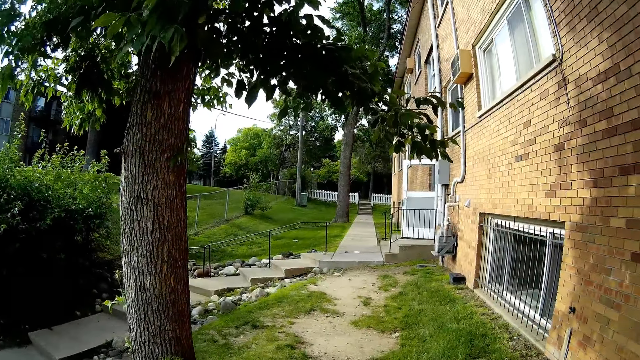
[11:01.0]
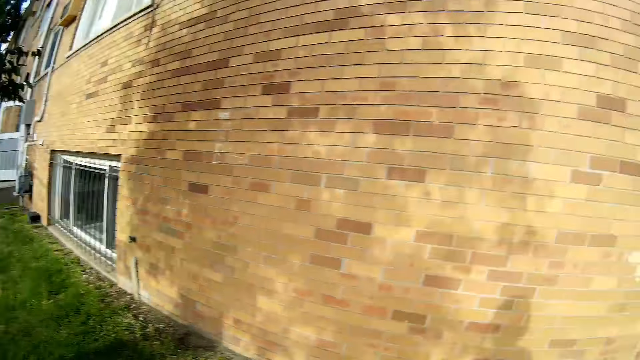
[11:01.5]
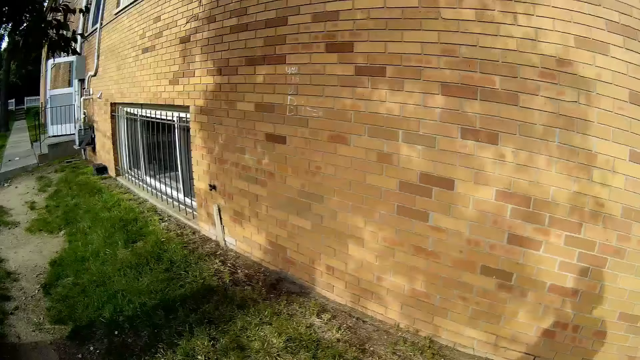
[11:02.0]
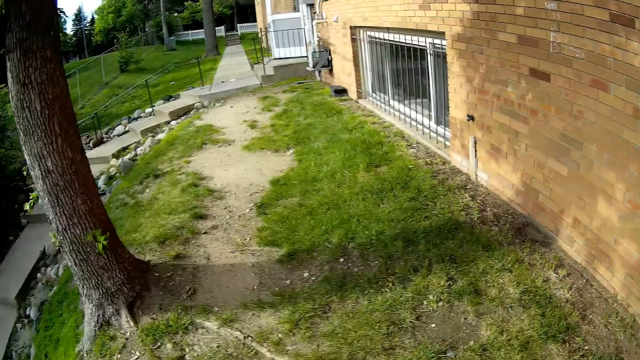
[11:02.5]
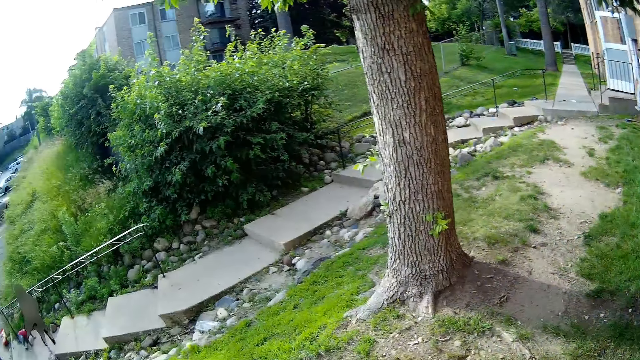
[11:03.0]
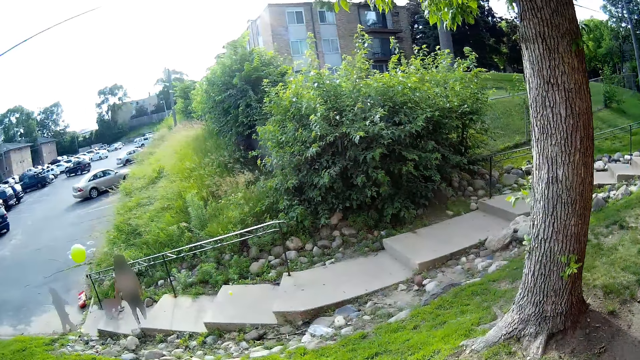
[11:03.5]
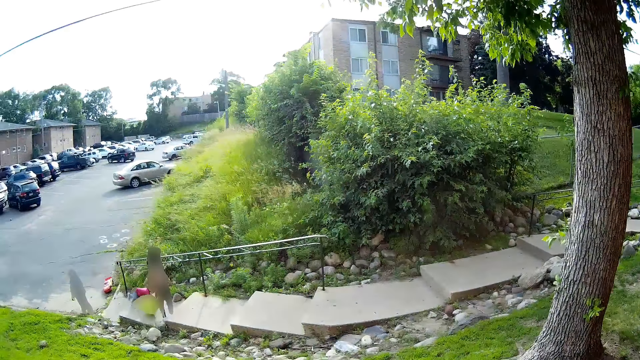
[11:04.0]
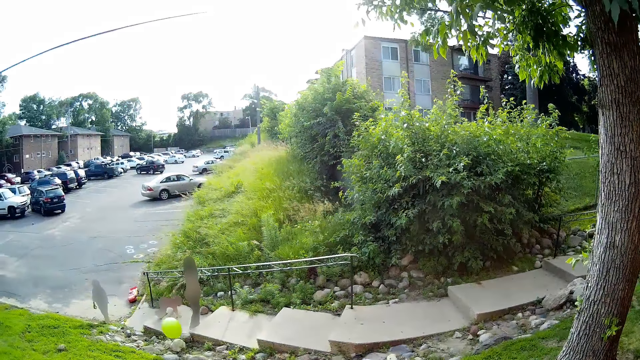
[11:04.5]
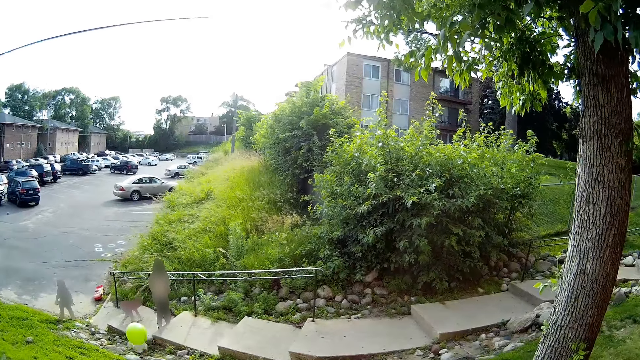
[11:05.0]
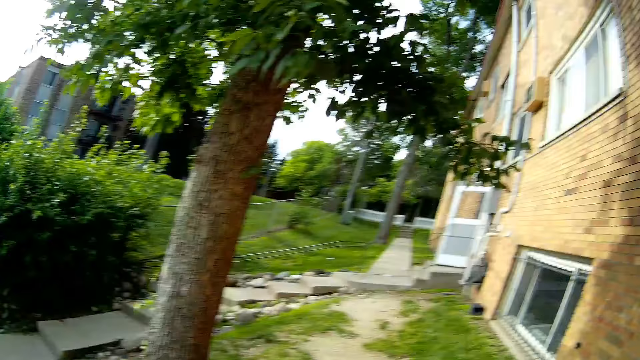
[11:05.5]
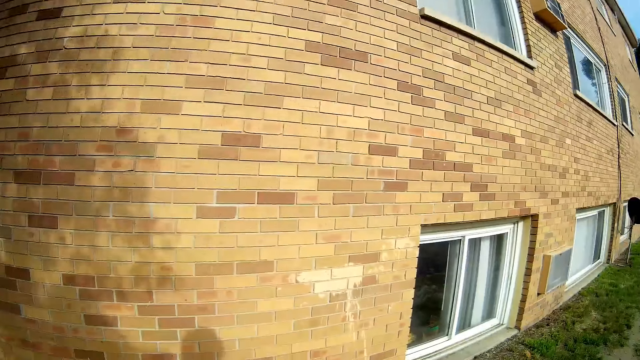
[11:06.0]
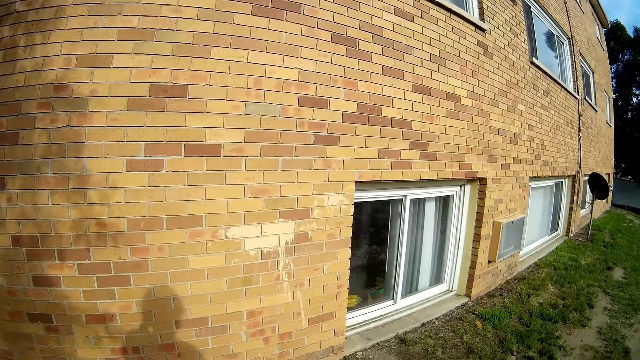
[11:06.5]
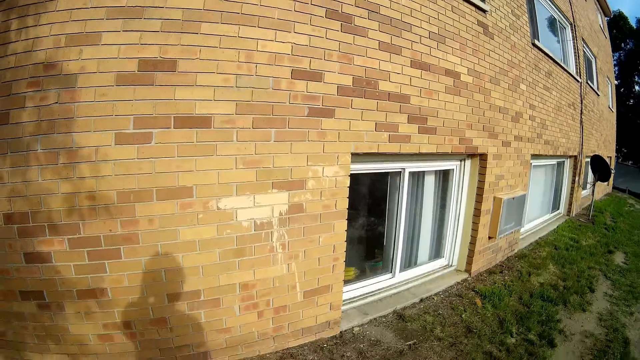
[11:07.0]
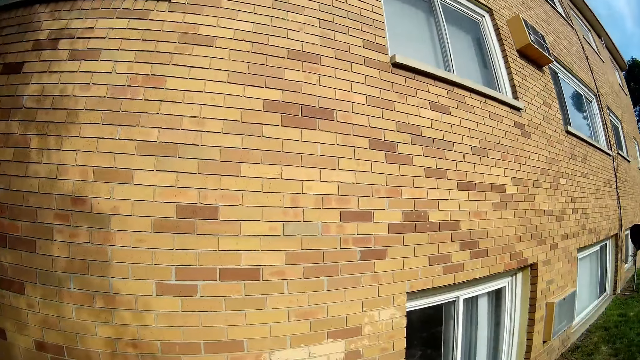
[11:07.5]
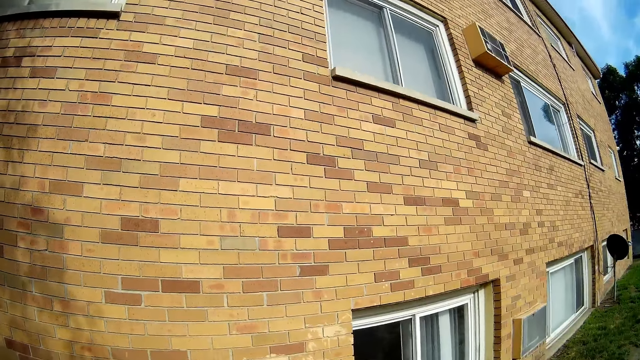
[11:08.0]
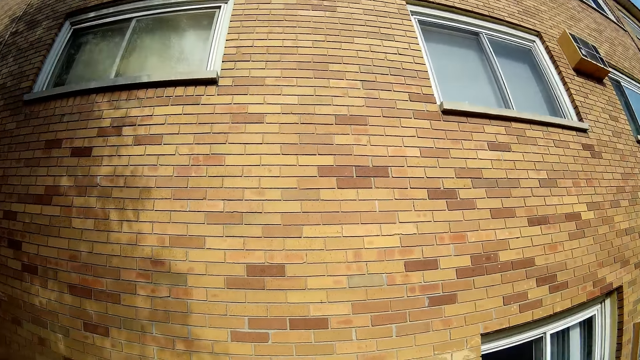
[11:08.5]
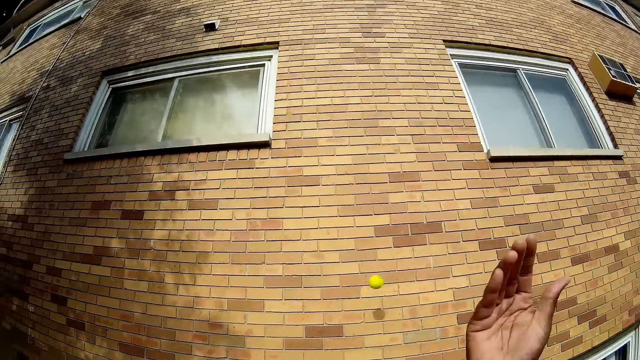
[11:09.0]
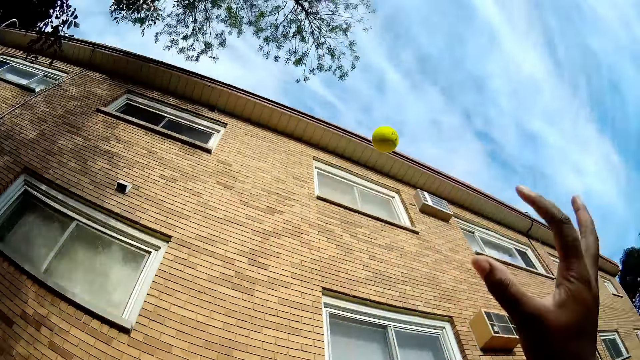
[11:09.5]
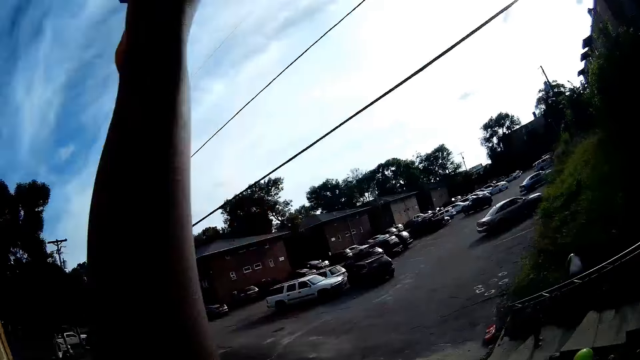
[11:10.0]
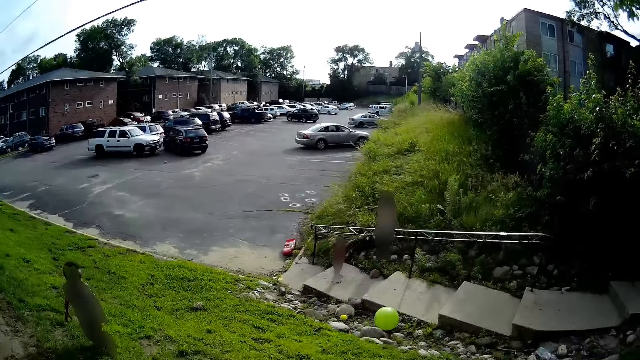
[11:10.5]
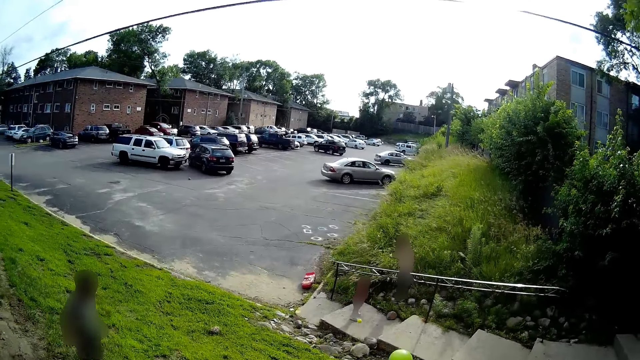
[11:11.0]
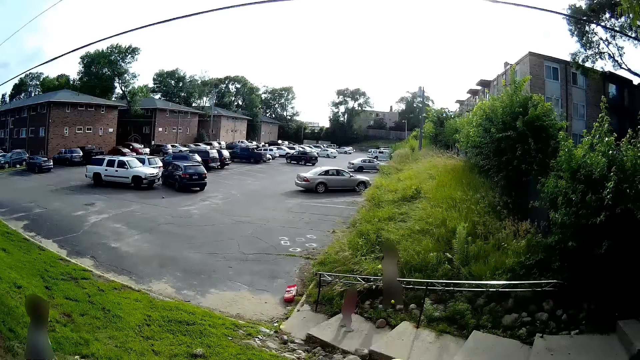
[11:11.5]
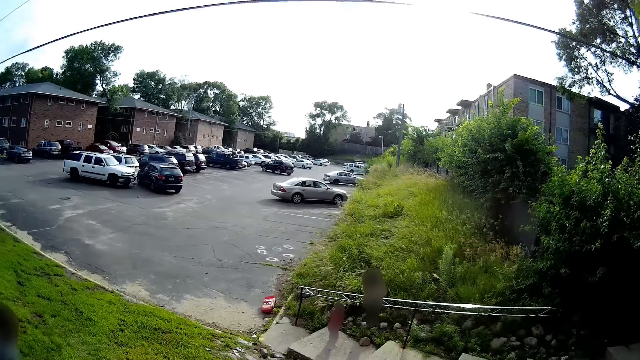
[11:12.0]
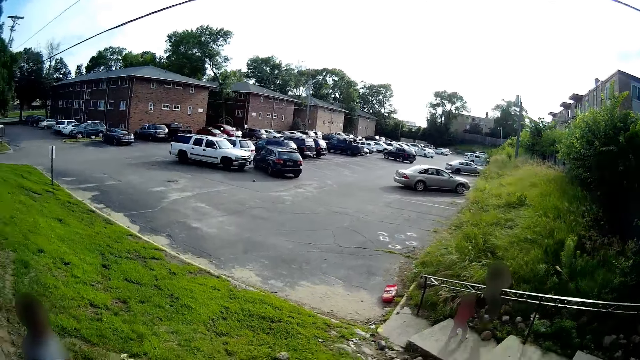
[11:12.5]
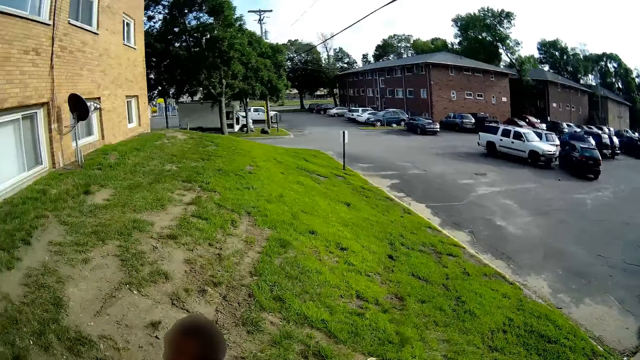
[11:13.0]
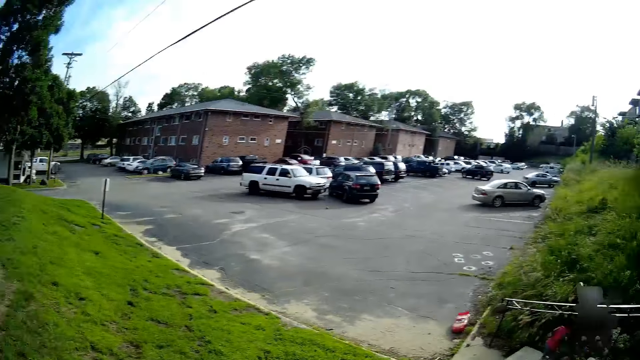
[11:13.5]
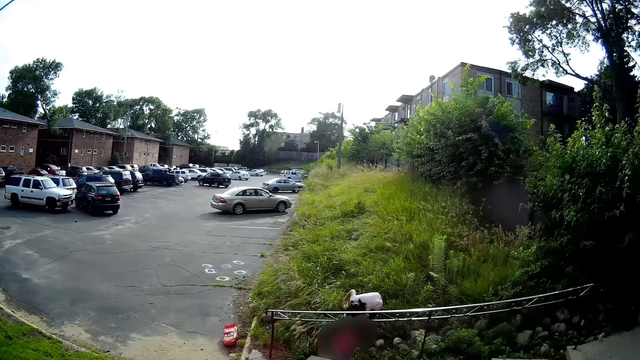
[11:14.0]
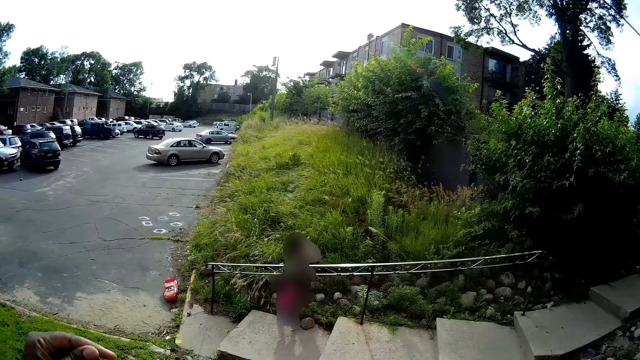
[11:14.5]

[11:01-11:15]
The camera wearer interacts with the girl and the boy. She catches the ball in her right hand. A person goes after the ball.

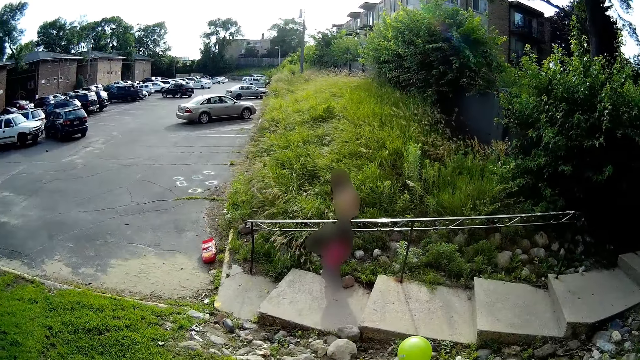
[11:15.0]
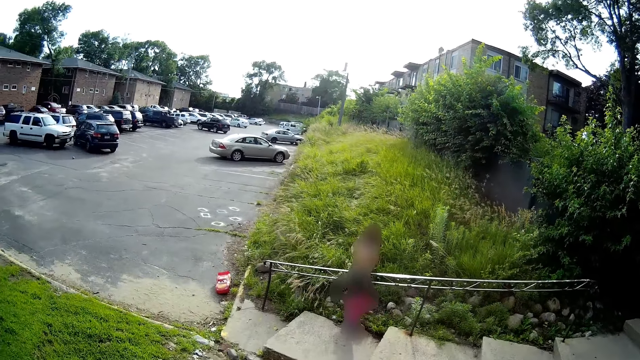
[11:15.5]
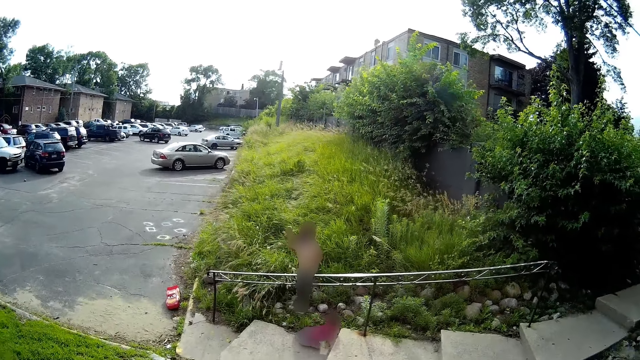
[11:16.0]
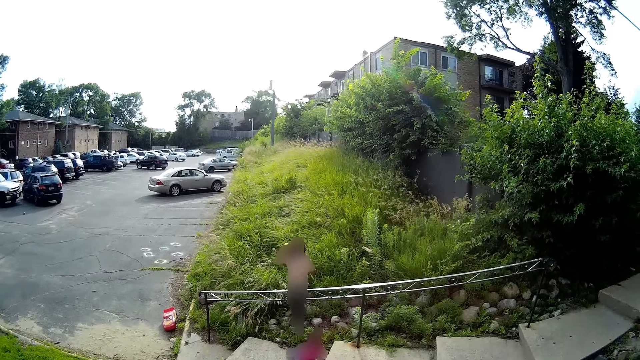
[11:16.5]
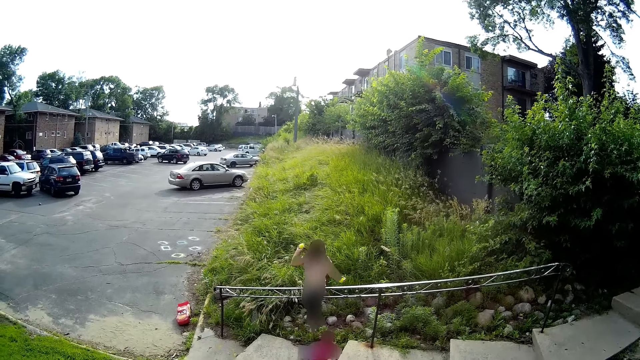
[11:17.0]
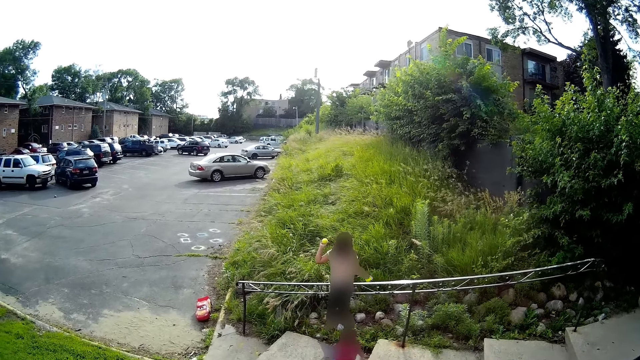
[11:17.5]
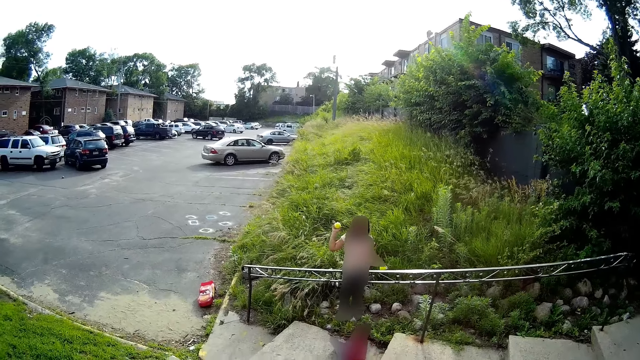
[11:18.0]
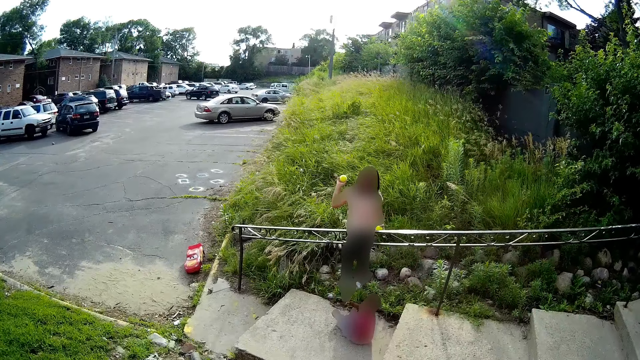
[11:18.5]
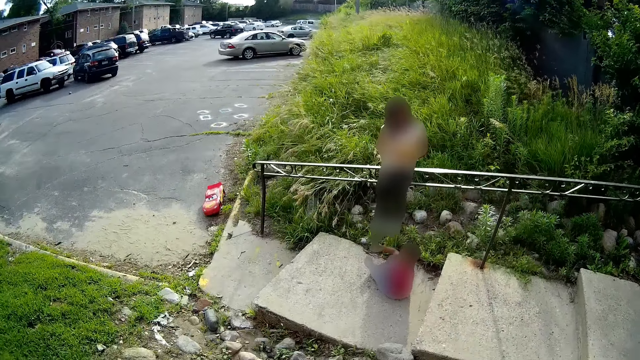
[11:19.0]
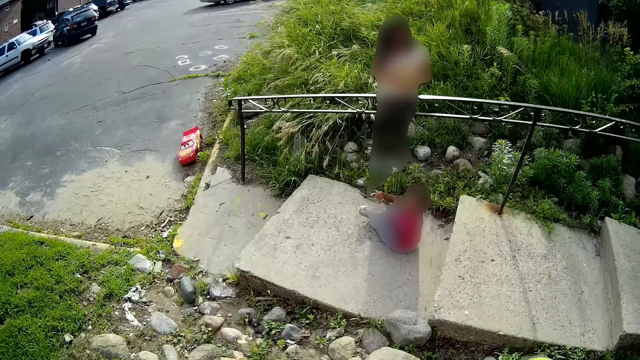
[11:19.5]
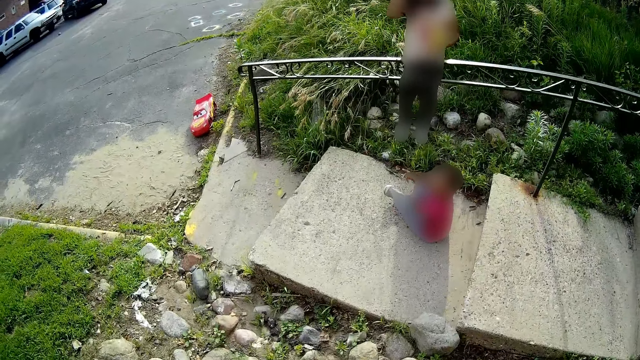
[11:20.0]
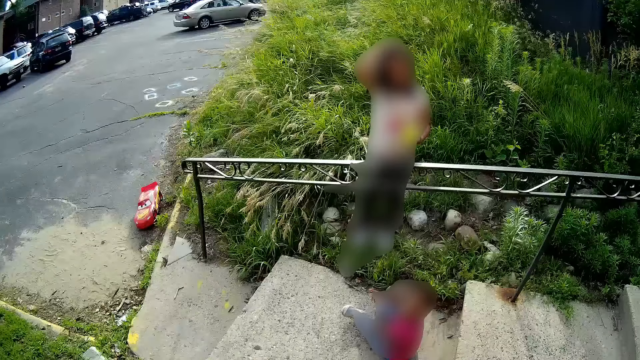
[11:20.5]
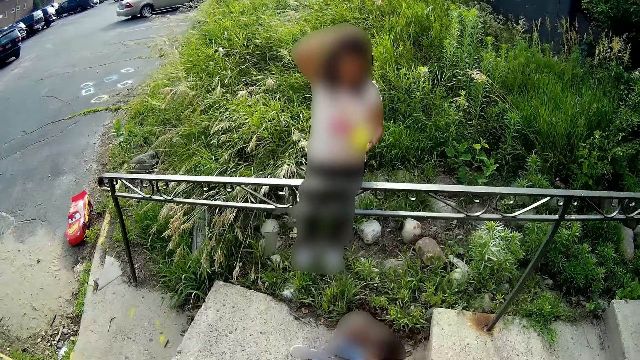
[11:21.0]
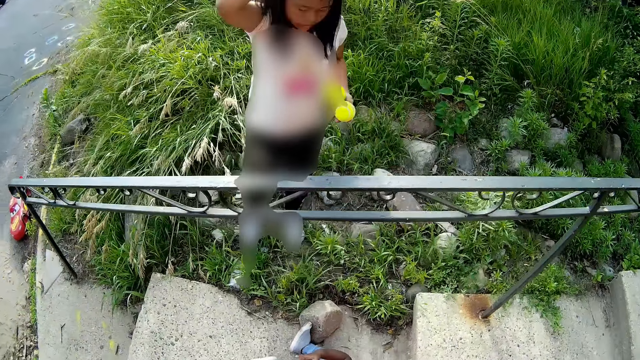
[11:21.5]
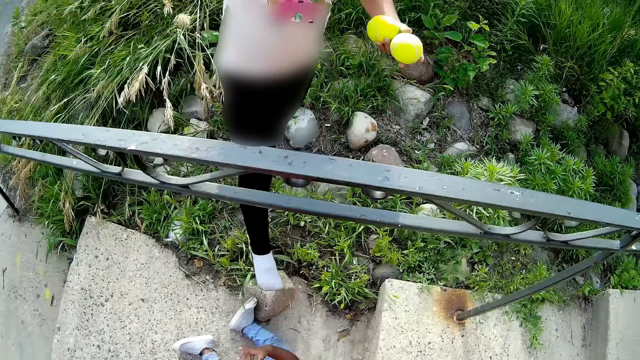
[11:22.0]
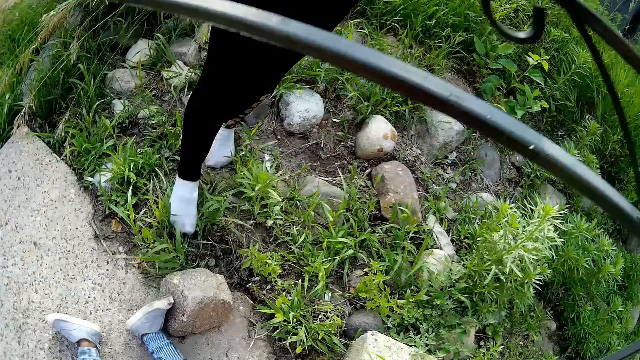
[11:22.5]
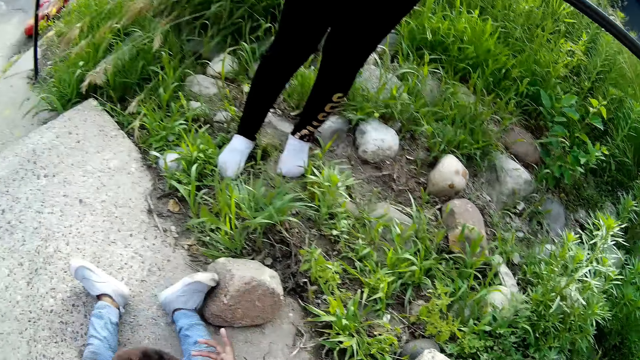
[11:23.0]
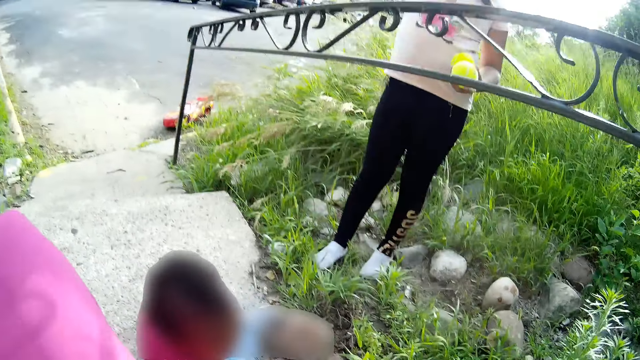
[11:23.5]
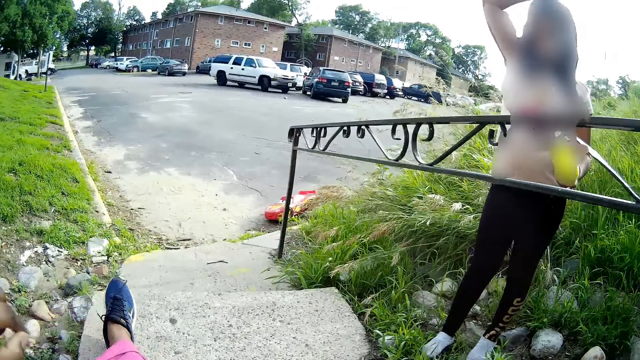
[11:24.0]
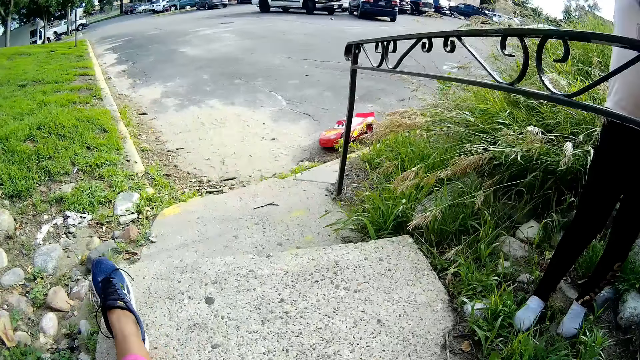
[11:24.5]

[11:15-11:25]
The girl holds the ball. The girl passes the tennis ball from her right hand to her left hand. The camera wearer interacts with the girl. The girl touches the hair and places her right leg on a stone.
